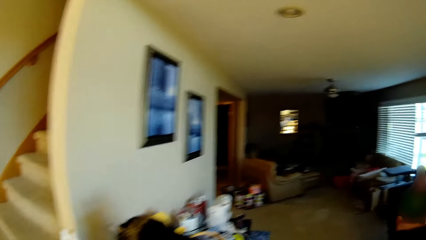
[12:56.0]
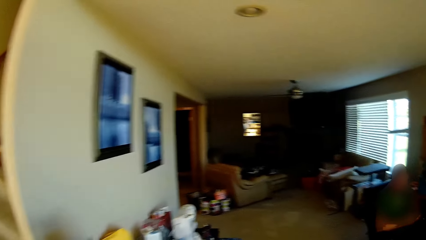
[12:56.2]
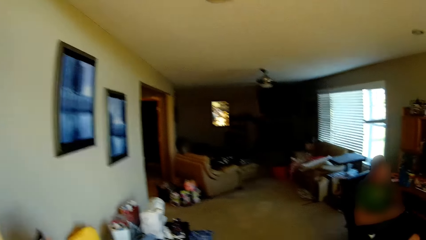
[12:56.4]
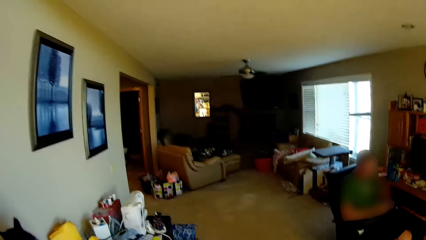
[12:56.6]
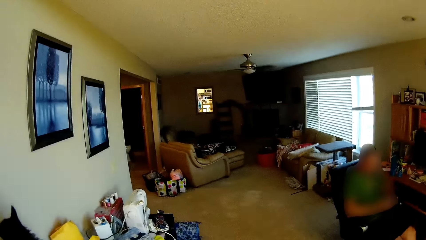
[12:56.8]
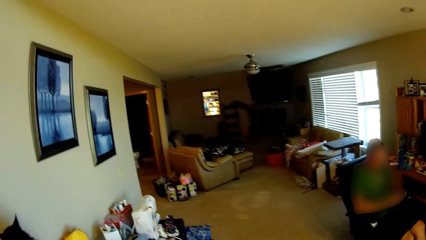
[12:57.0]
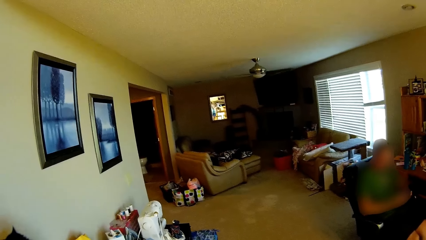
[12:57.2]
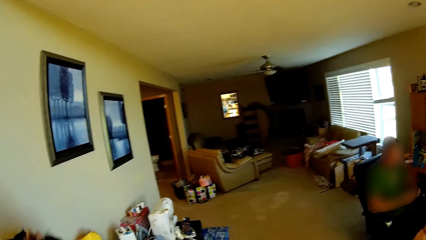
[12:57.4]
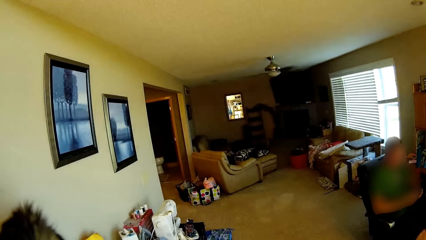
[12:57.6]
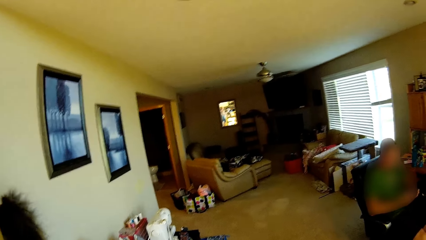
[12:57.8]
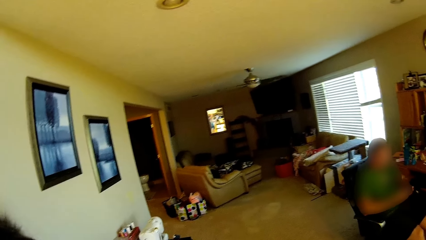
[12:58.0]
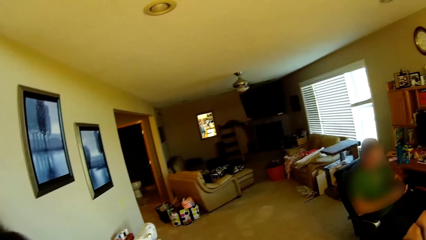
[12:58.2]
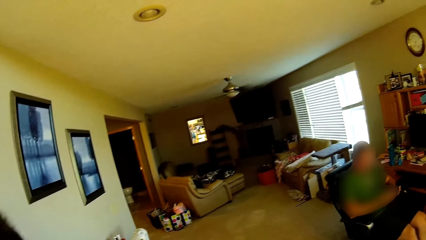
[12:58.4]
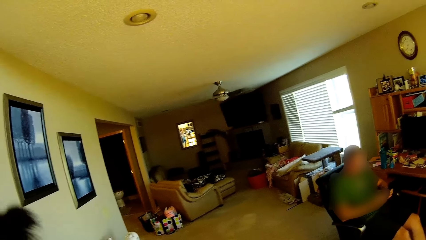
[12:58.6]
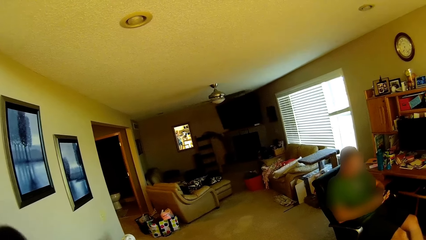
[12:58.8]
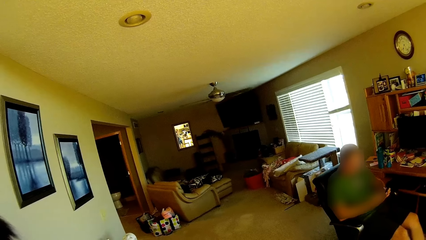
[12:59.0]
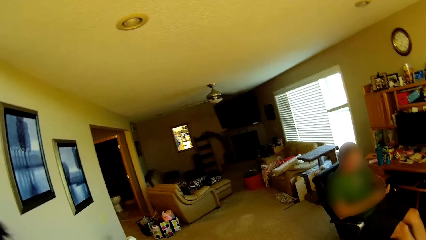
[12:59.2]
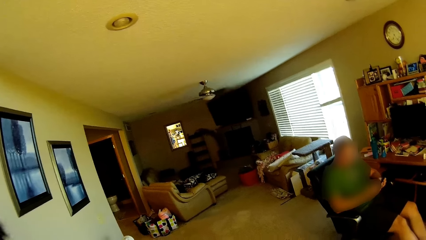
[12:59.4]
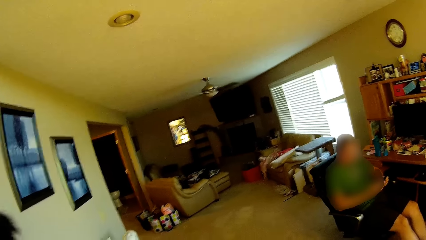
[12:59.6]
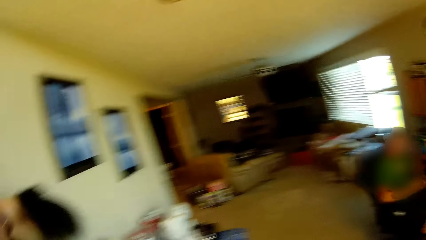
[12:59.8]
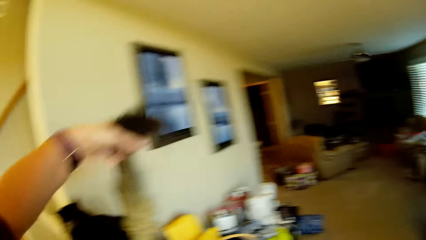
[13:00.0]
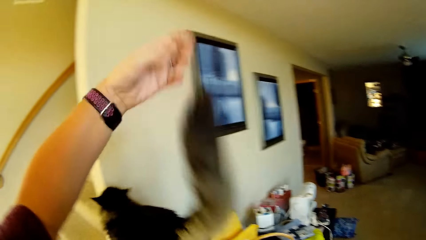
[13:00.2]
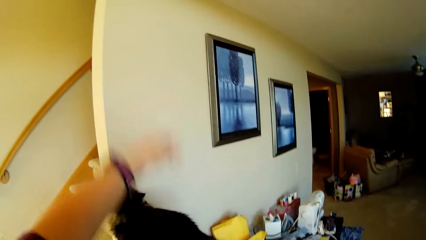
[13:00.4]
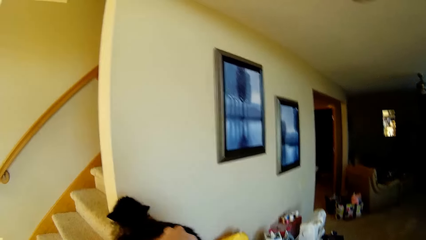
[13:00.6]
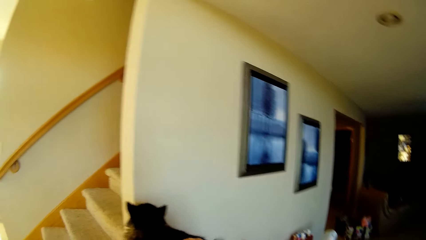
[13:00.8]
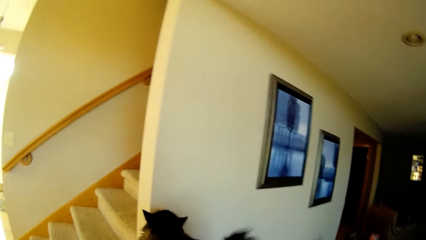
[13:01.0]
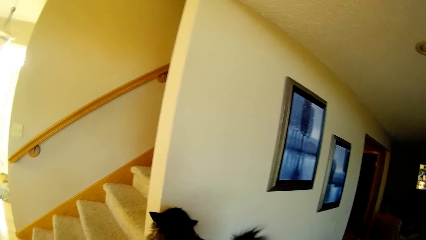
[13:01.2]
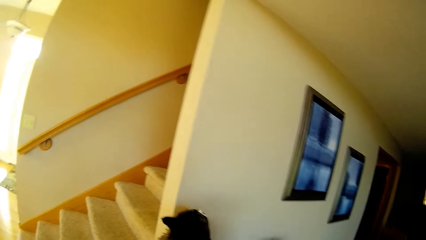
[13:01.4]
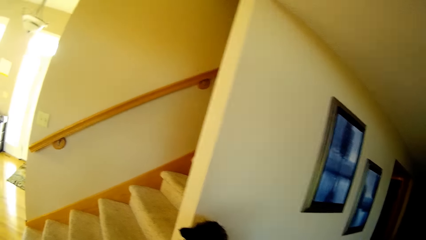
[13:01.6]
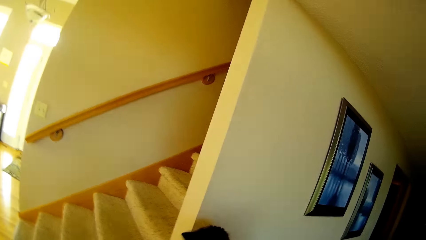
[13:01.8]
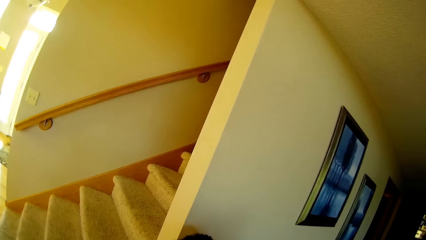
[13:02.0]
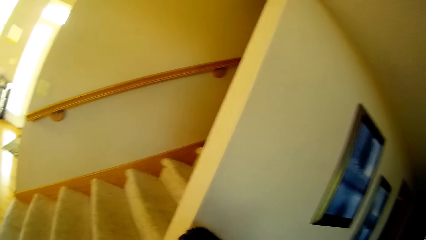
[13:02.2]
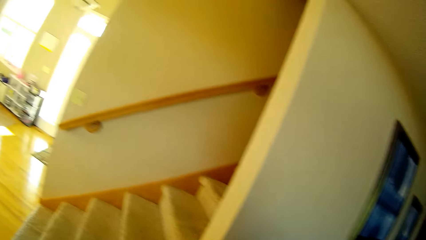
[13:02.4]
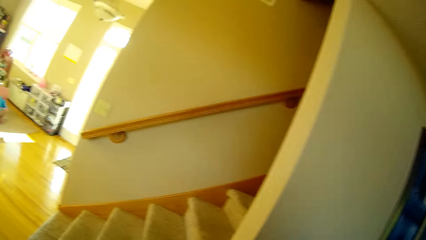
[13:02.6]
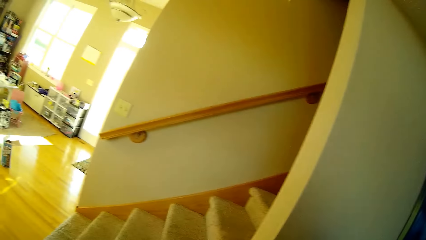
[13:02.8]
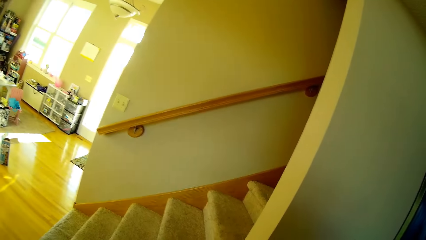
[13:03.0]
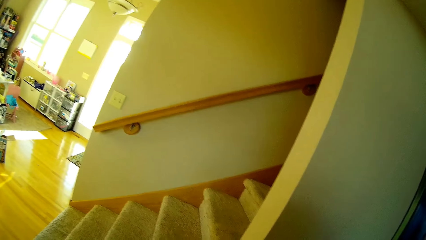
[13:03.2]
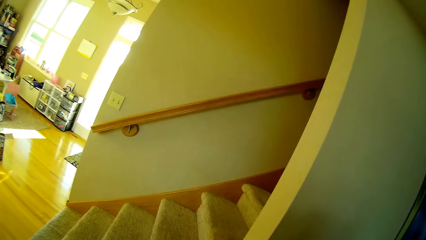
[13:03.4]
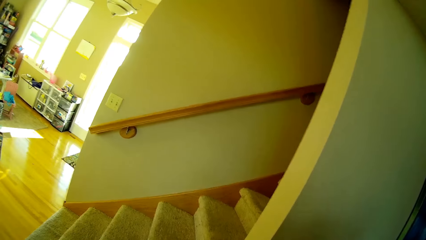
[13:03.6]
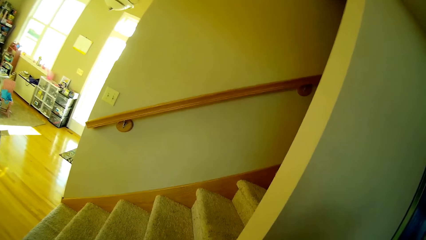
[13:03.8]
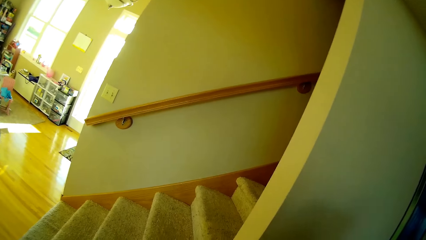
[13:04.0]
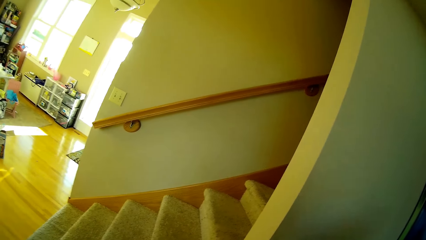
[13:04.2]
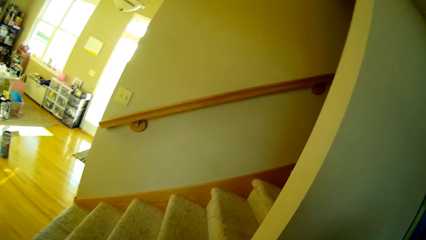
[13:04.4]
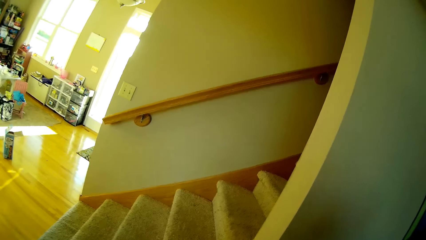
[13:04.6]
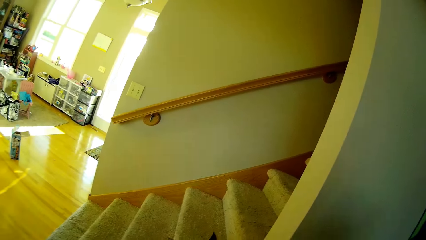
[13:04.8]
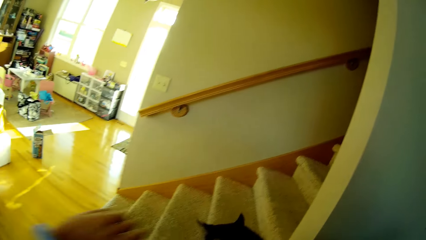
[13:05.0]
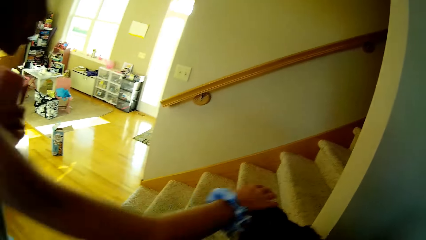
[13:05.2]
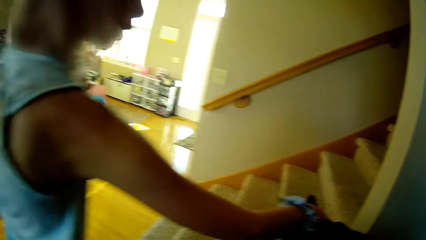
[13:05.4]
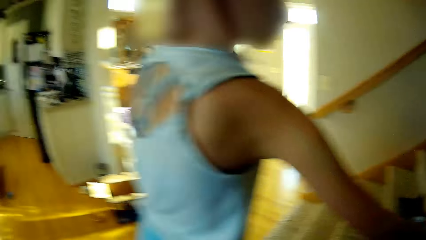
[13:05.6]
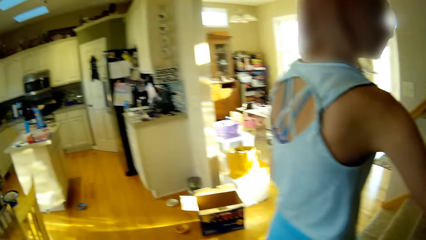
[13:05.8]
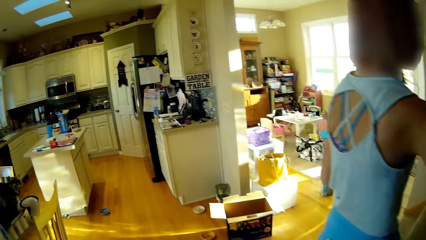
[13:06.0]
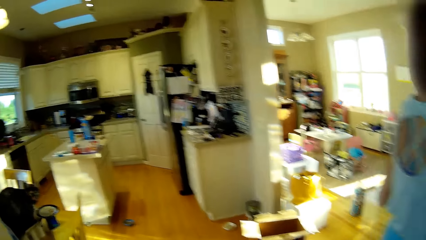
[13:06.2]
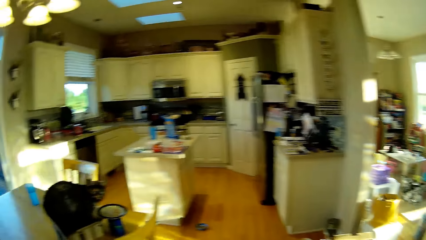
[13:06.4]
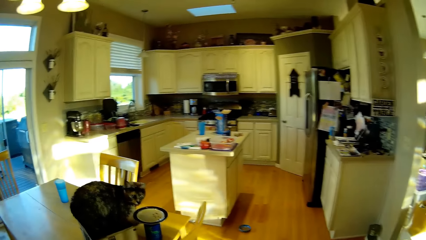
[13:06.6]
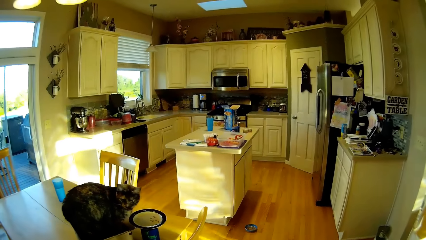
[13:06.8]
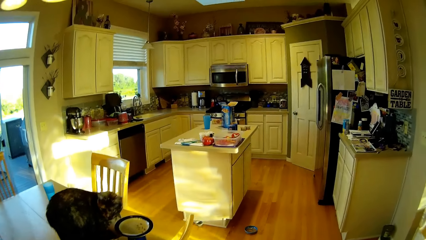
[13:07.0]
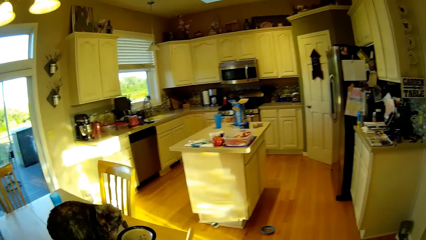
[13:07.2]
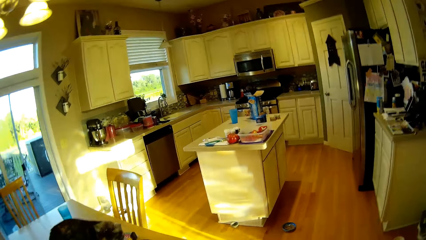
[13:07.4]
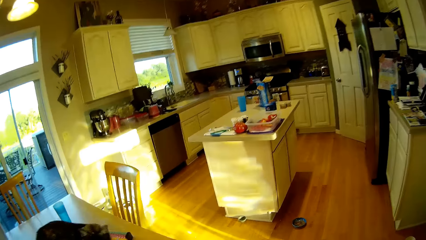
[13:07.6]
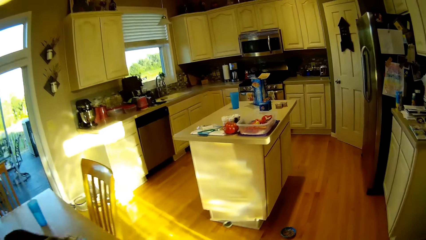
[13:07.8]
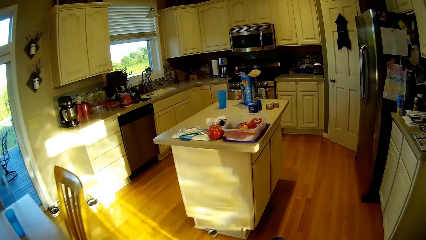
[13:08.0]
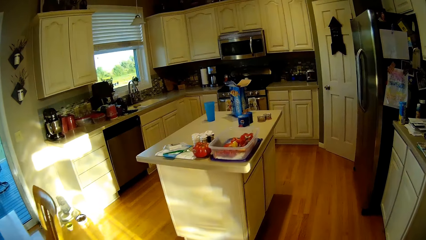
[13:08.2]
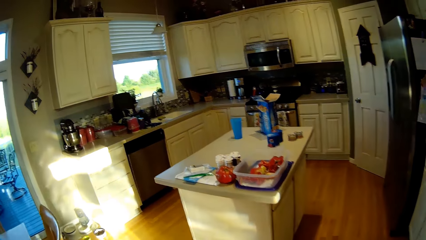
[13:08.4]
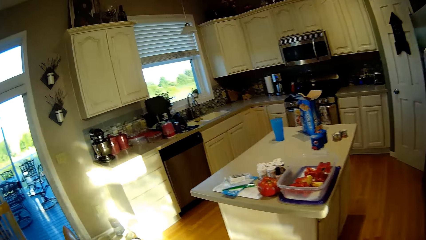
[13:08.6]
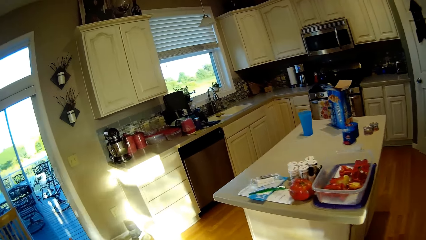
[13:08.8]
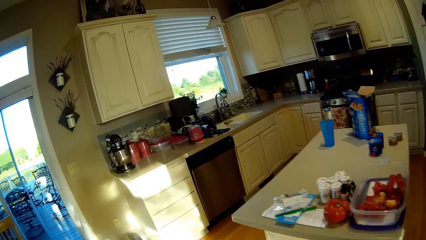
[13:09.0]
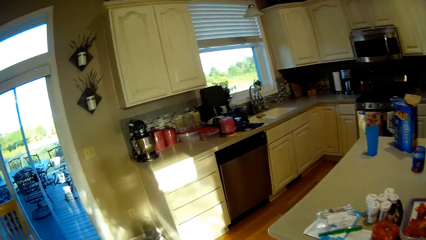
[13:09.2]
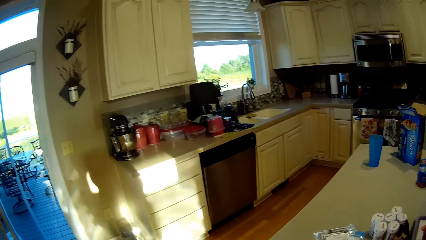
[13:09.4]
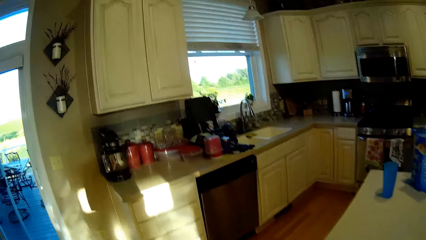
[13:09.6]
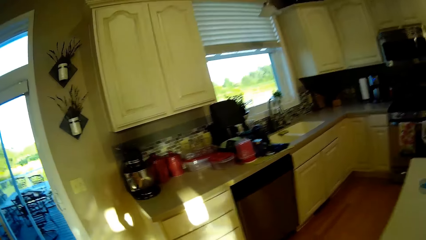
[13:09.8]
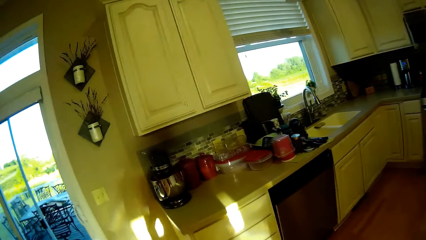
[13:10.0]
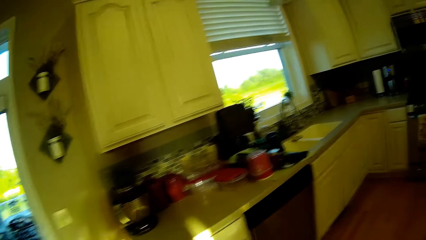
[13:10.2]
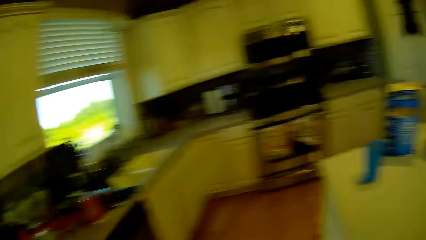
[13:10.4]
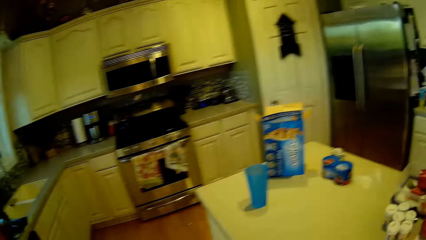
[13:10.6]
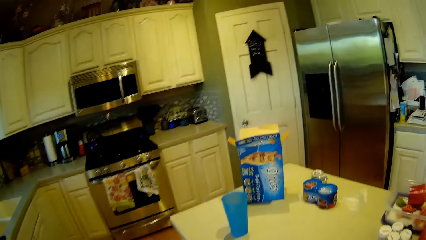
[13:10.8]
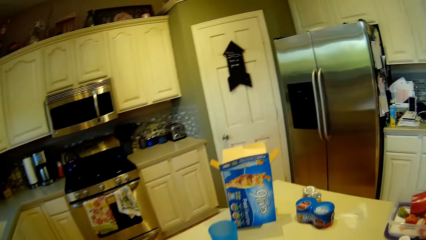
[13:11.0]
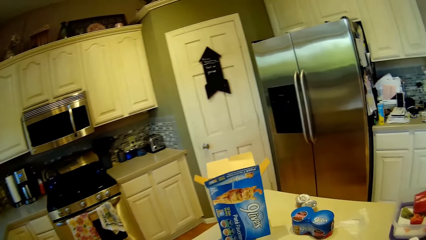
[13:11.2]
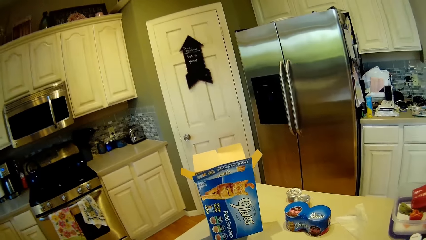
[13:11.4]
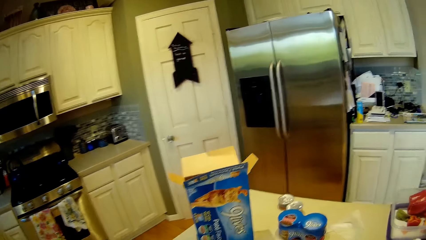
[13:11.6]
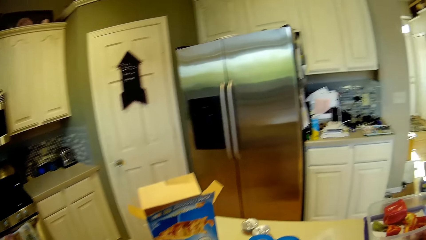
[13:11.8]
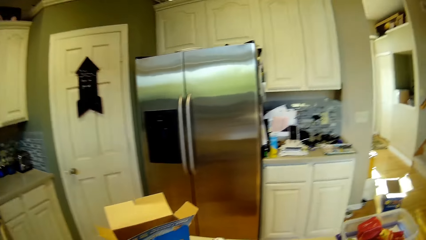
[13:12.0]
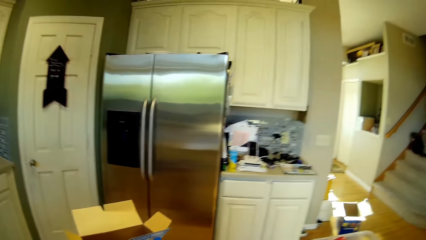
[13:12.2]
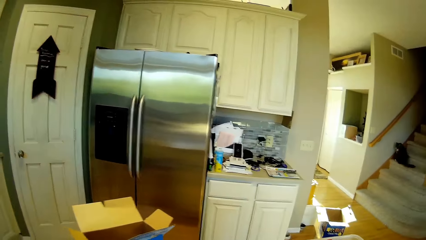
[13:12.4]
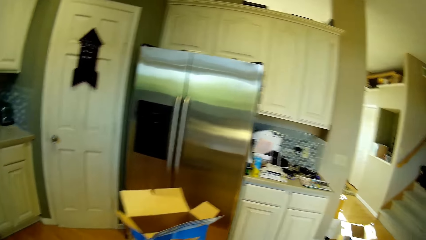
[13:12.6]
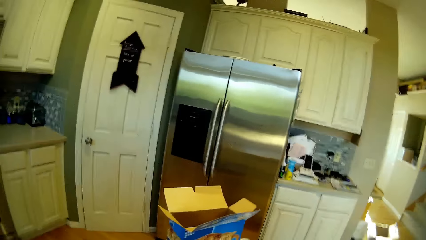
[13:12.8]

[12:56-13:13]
The camera wearer looks around. They caress the cat. They look around. They walk around.
